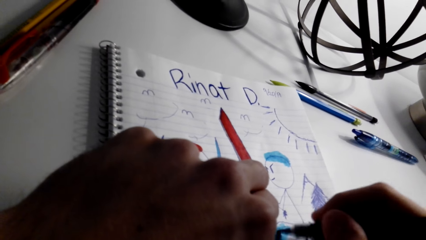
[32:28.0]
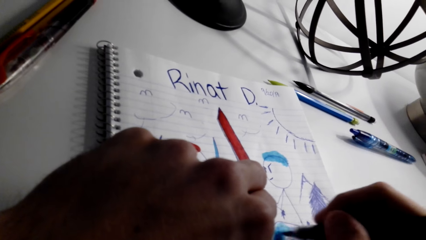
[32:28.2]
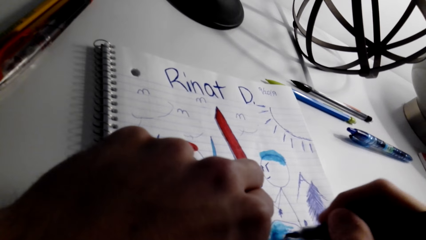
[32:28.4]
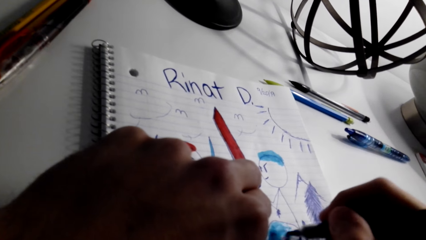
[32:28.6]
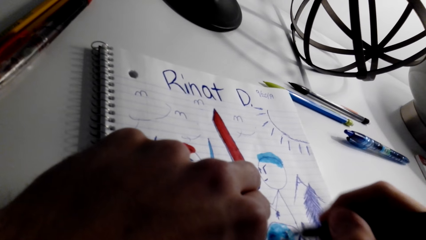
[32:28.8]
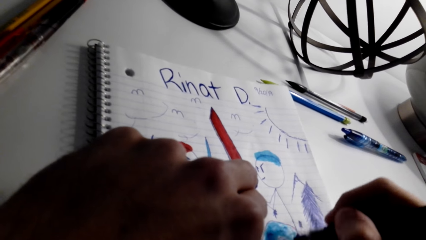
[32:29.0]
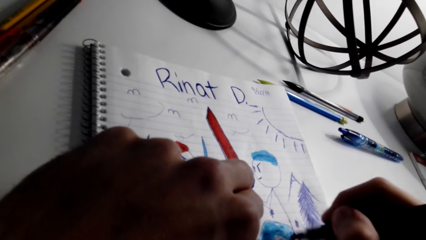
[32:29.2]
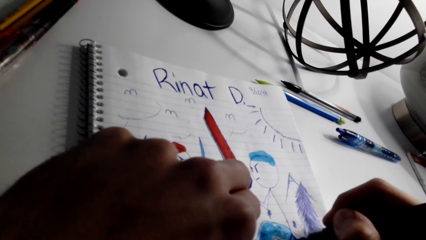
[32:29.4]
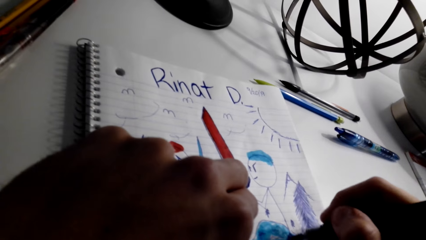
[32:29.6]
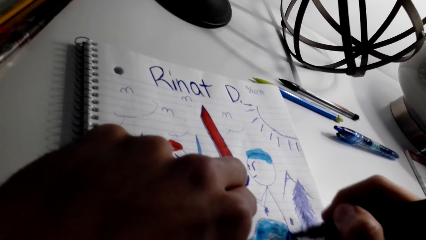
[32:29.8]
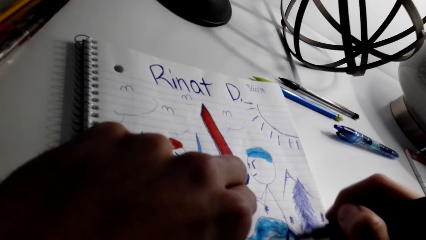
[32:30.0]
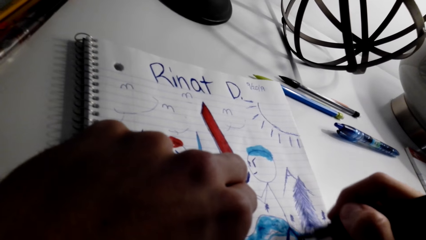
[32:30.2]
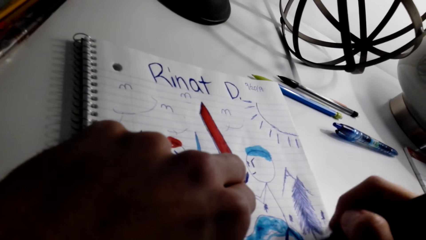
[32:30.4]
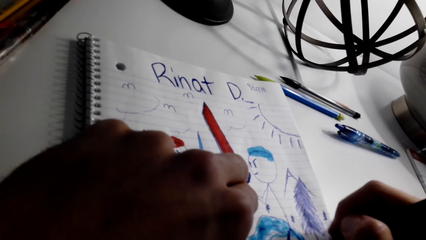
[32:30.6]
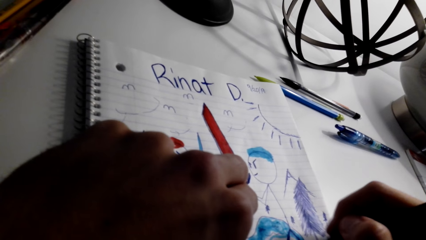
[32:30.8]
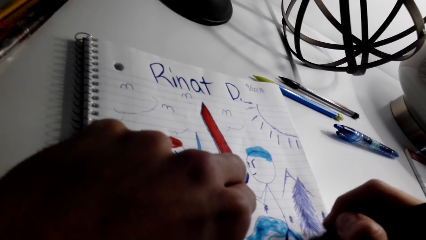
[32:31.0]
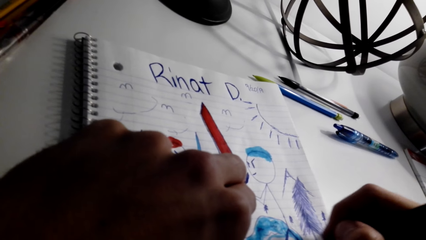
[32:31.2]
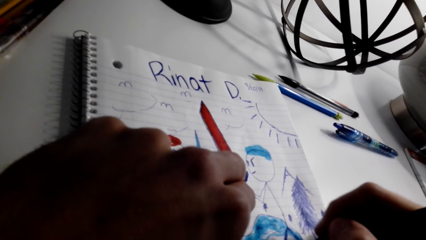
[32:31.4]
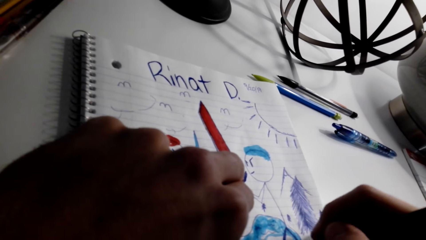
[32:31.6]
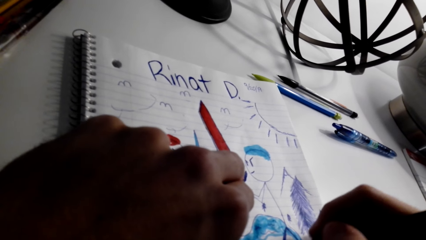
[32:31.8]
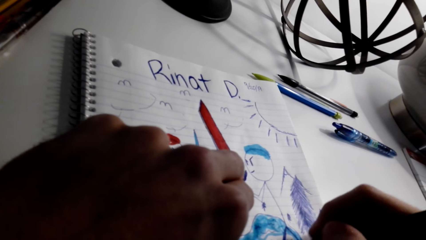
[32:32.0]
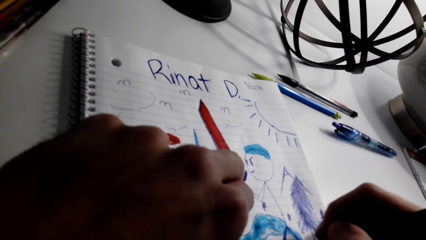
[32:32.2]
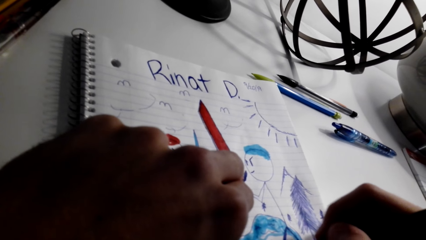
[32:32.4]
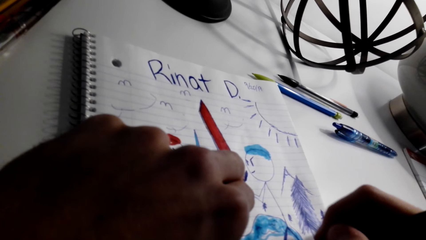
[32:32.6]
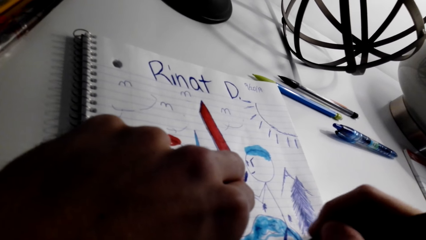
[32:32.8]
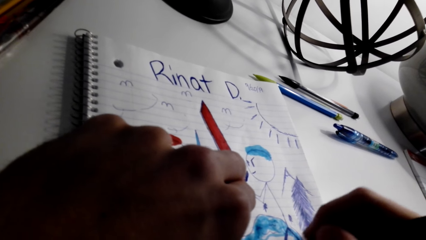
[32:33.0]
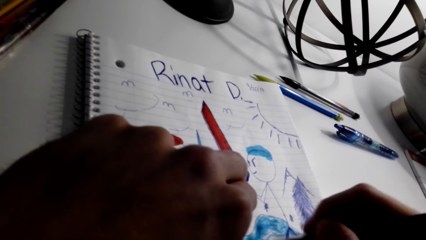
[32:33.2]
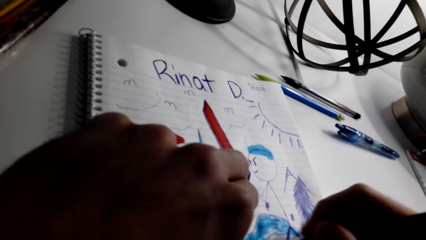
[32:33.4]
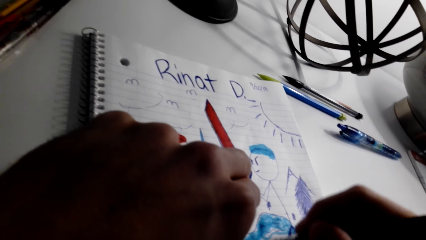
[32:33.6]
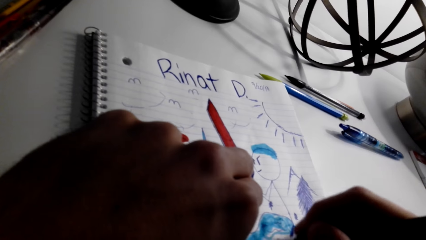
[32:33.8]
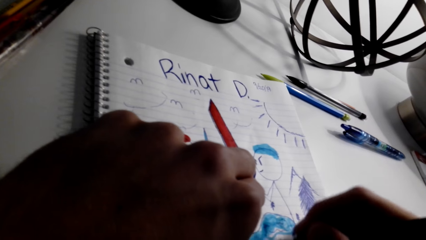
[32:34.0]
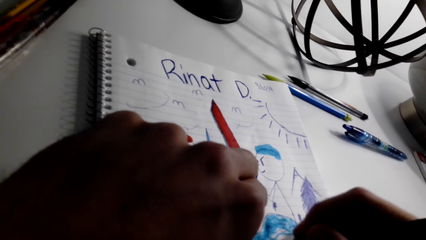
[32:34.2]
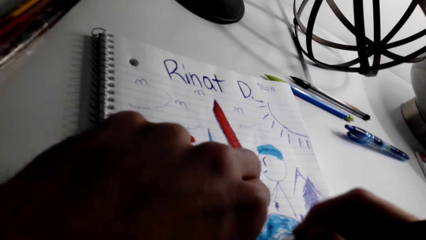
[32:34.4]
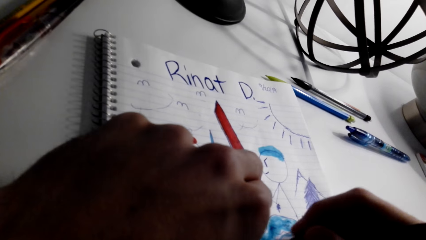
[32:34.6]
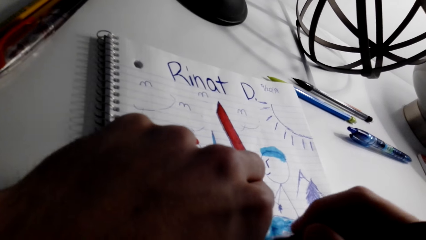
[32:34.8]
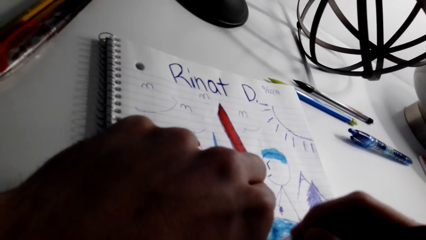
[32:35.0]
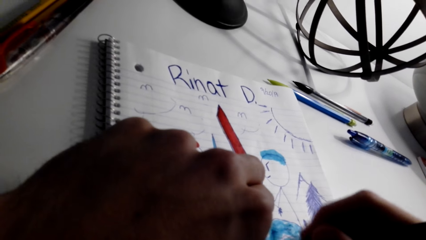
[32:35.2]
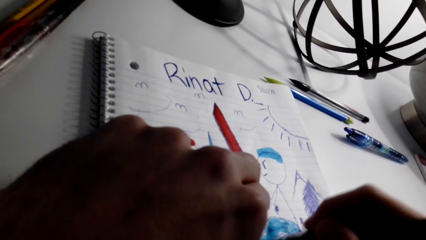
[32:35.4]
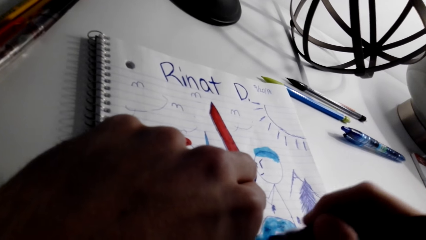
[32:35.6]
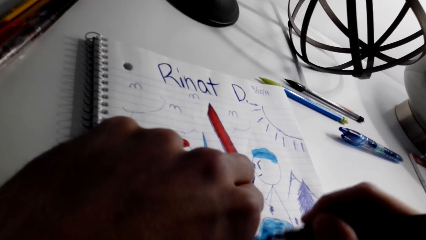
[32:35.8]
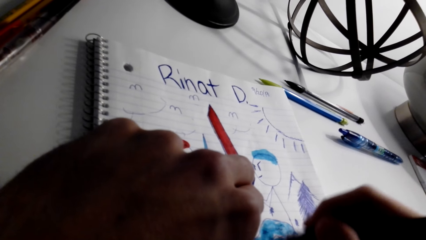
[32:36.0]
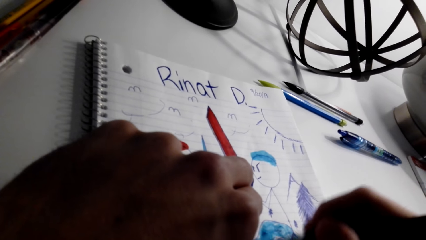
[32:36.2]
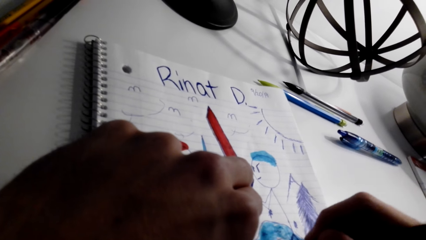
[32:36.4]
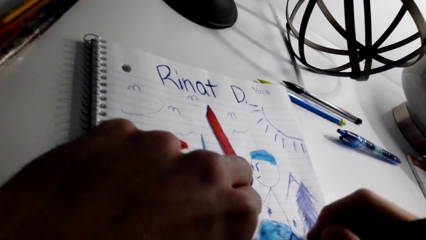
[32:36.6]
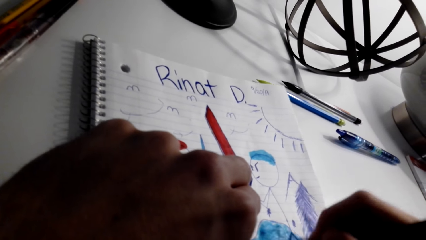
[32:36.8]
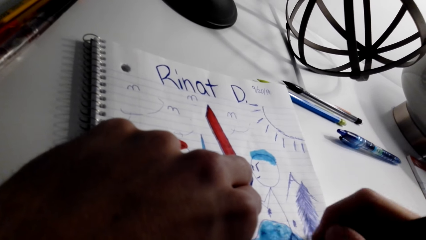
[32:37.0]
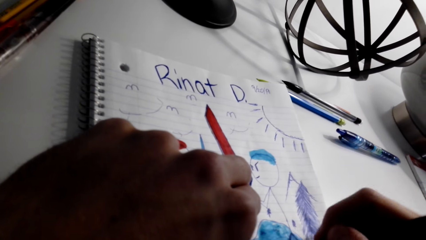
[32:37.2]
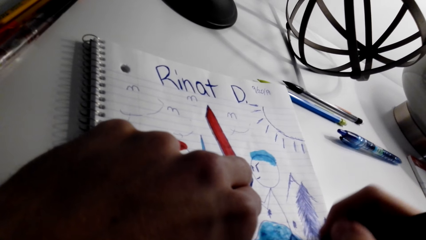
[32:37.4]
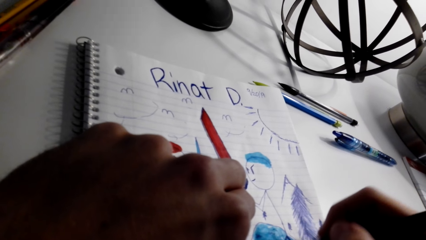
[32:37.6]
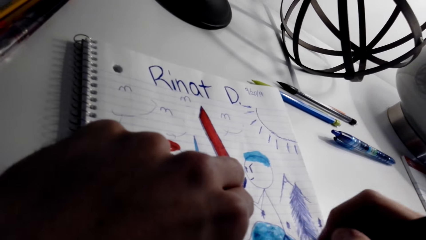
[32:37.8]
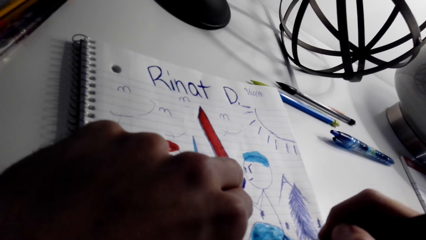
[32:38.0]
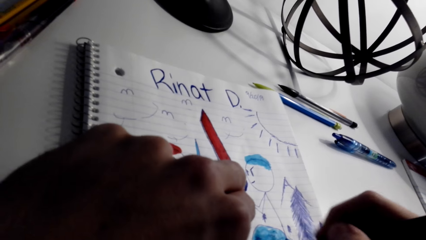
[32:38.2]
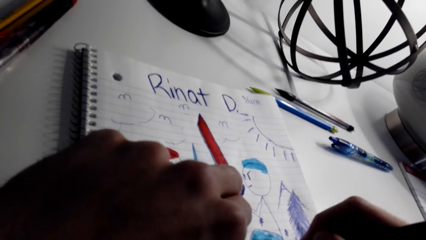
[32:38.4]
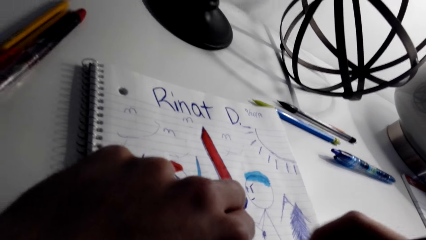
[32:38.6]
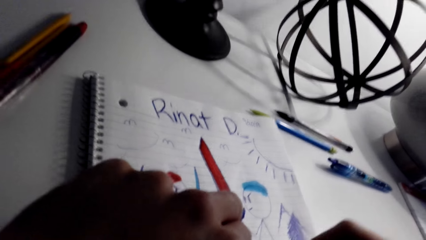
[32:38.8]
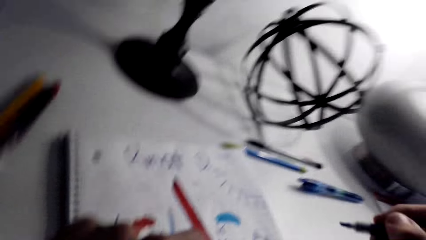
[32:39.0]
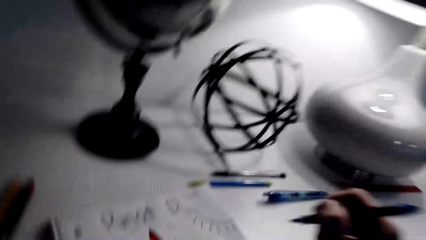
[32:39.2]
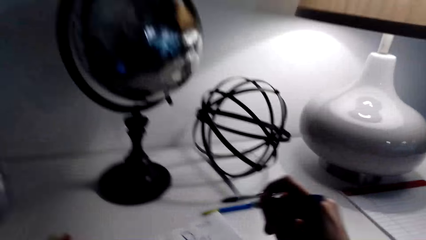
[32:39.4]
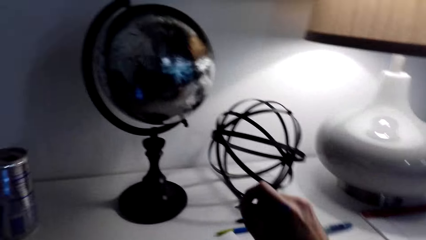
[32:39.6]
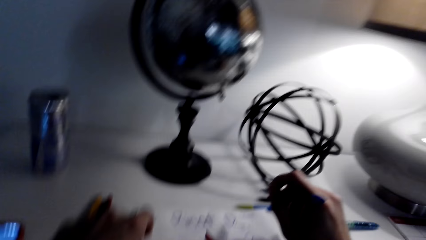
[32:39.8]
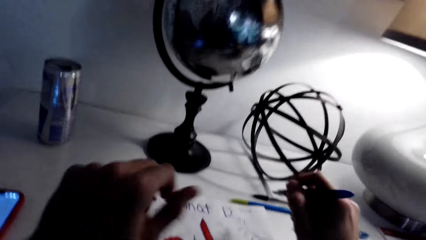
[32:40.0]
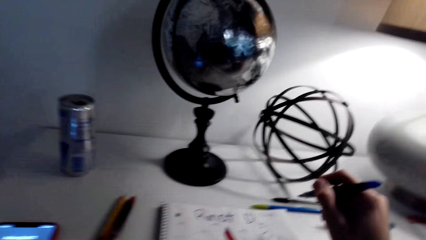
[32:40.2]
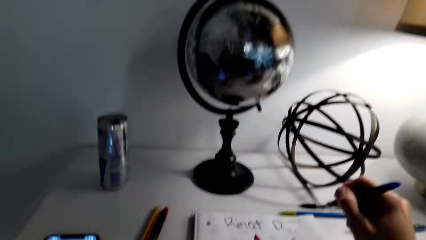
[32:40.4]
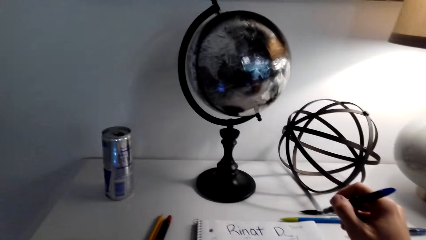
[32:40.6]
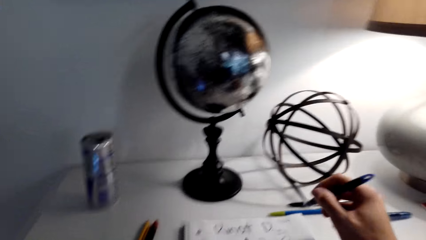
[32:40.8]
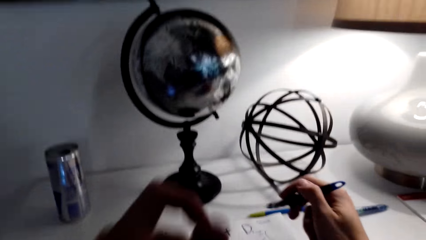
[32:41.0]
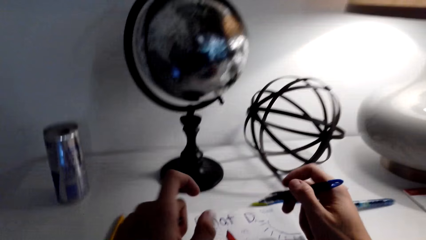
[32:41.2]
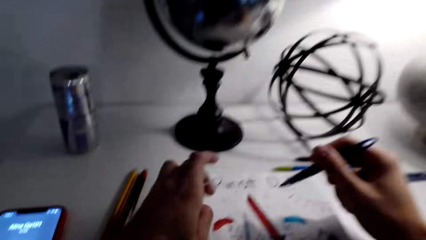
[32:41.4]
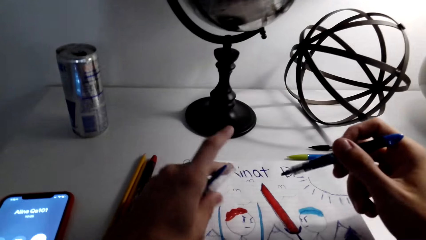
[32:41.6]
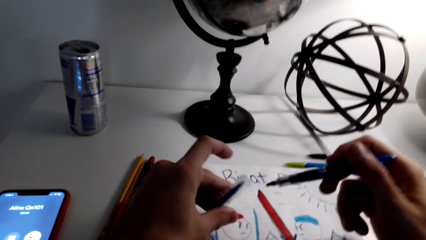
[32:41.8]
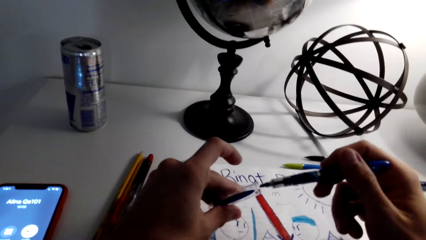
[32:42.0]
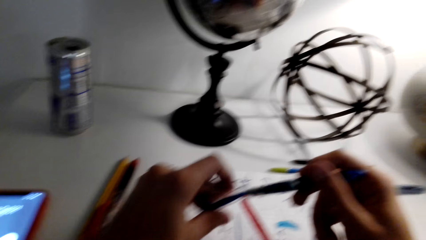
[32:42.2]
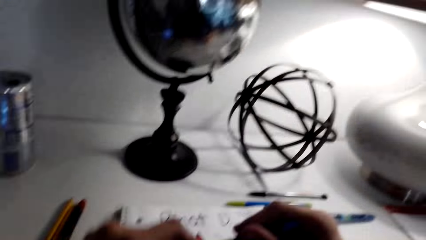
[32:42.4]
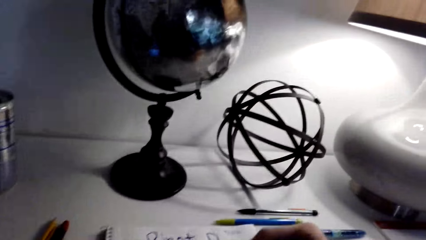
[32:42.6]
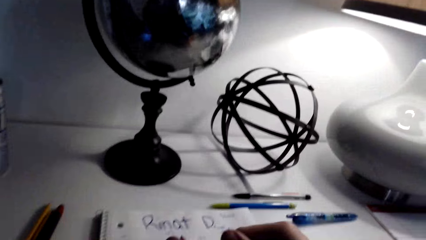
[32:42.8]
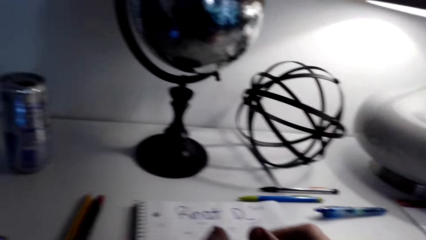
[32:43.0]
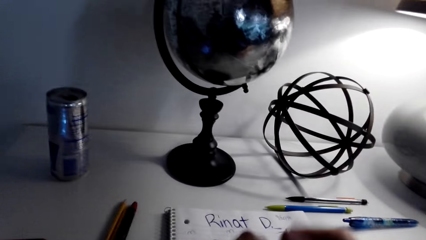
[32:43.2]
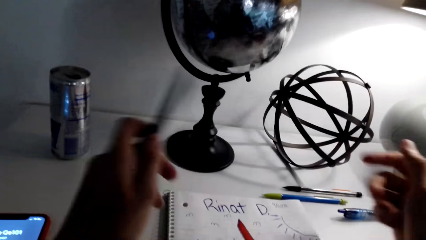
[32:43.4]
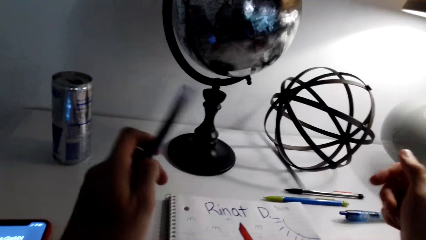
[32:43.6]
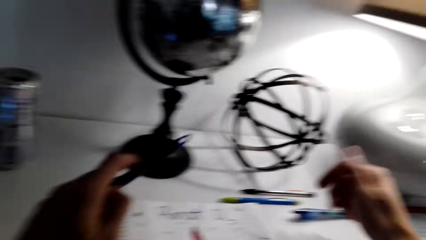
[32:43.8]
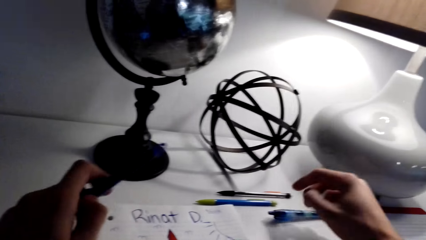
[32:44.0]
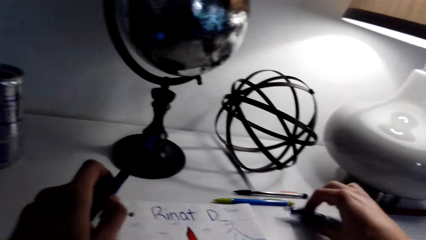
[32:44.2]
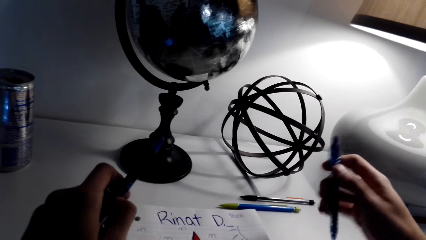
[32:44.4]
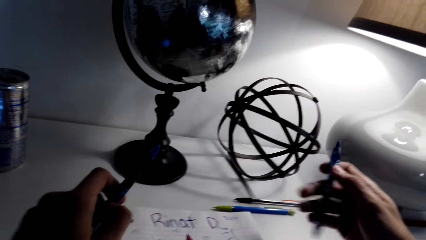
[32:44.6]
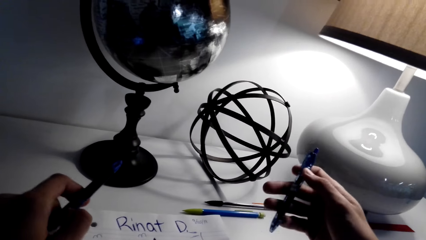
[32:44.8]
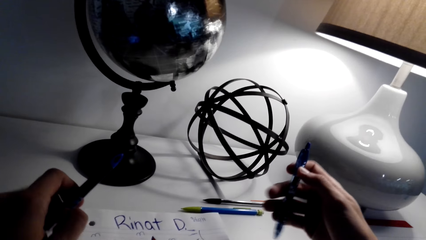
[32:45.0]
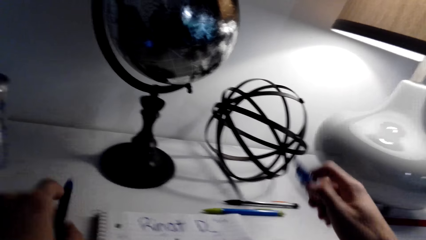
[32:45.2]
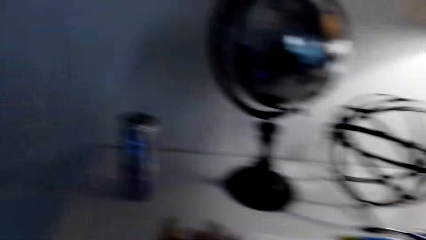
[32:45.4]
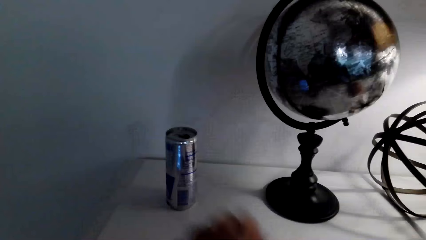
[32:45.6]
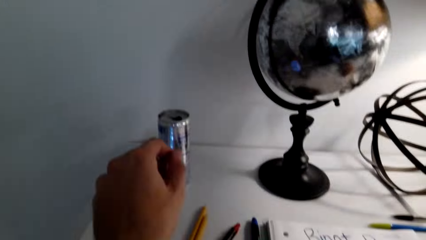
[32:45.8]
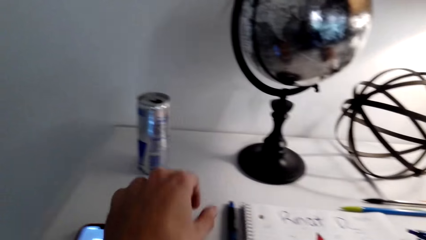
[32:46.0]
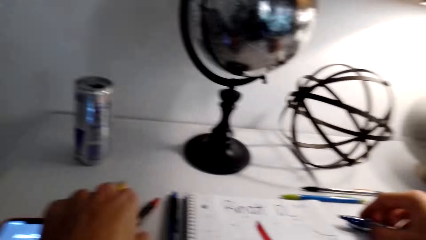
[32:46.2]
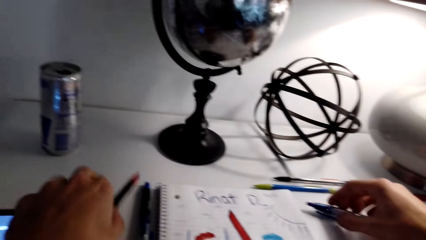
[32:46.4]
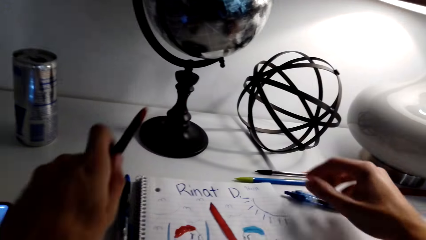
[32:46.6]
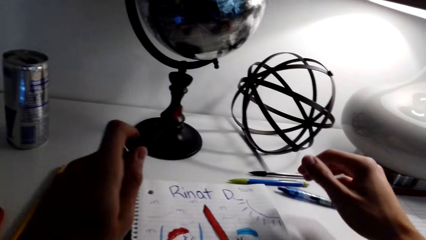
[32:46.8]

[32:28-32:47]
The camera wearer holds a pen. They talk with a person. The camera wearer closes the marker pen lid. They pick up the pen from the table with the right hand. They pick up the pen with the left hand.
